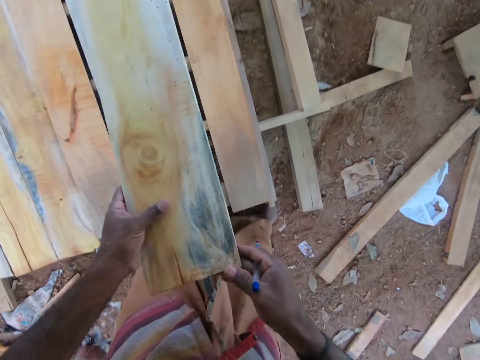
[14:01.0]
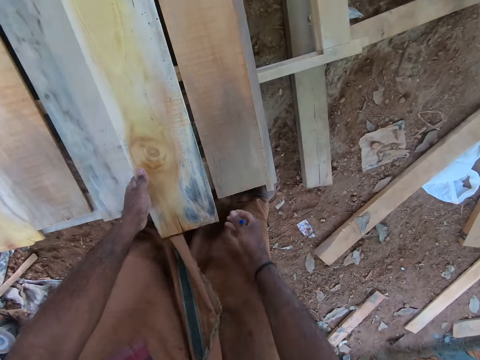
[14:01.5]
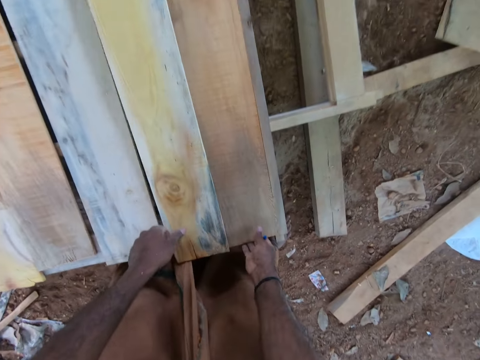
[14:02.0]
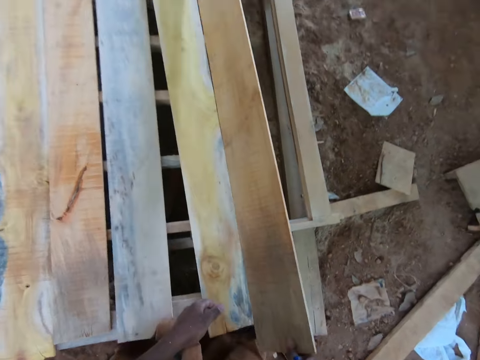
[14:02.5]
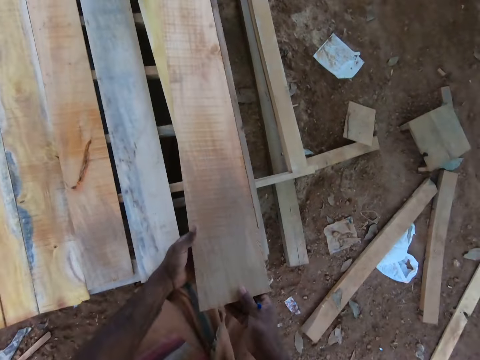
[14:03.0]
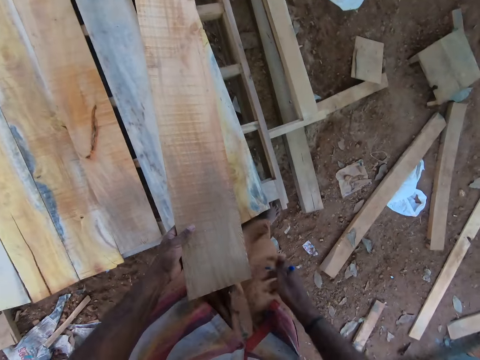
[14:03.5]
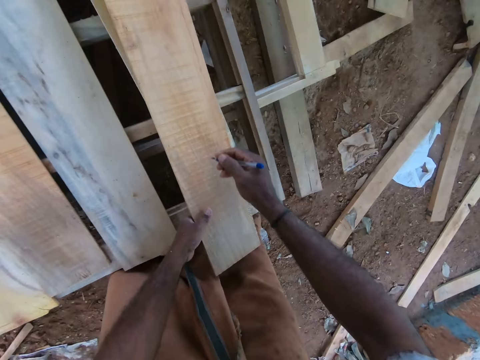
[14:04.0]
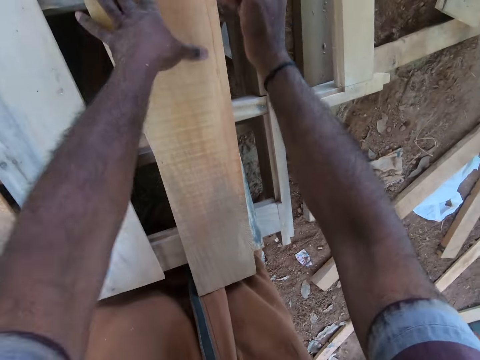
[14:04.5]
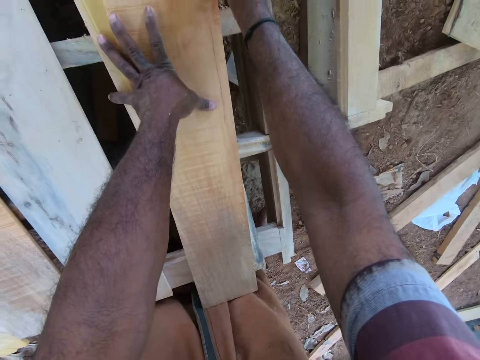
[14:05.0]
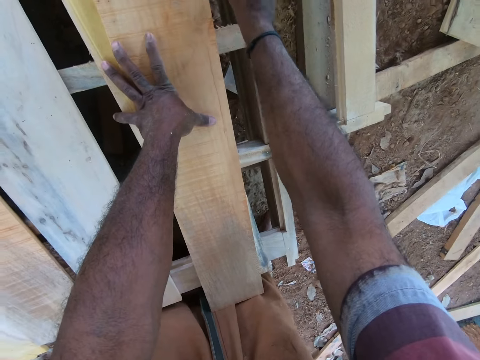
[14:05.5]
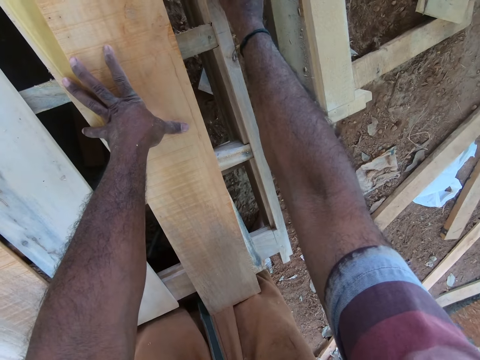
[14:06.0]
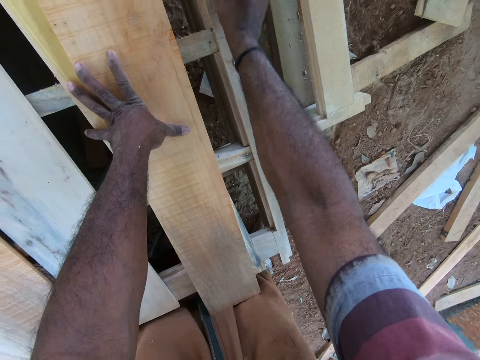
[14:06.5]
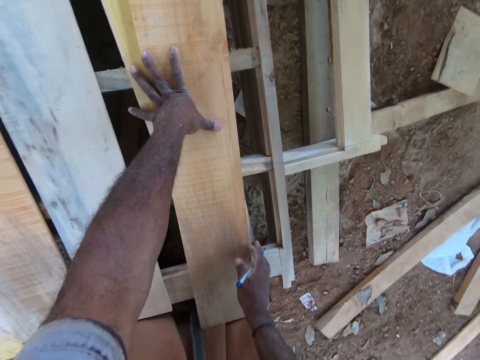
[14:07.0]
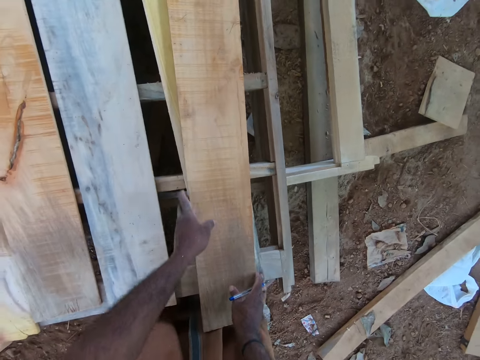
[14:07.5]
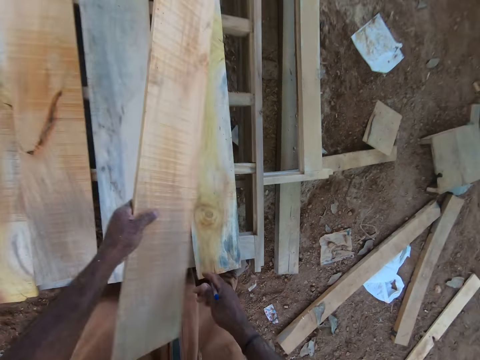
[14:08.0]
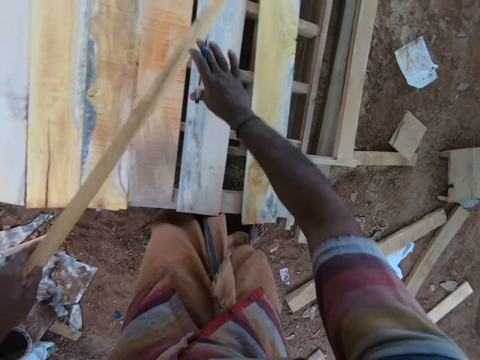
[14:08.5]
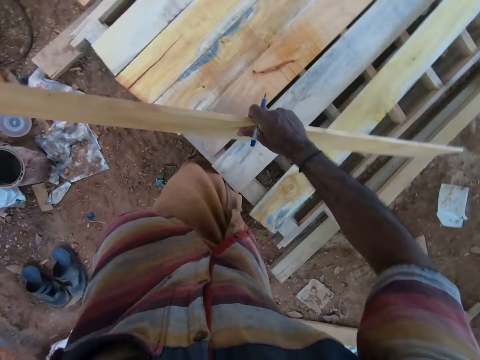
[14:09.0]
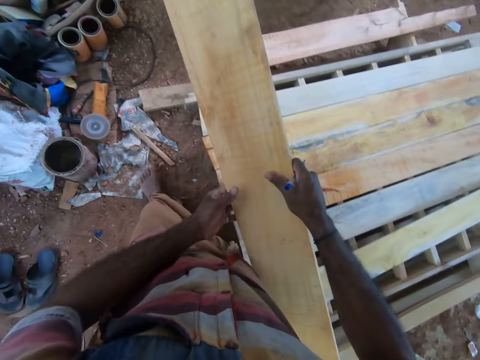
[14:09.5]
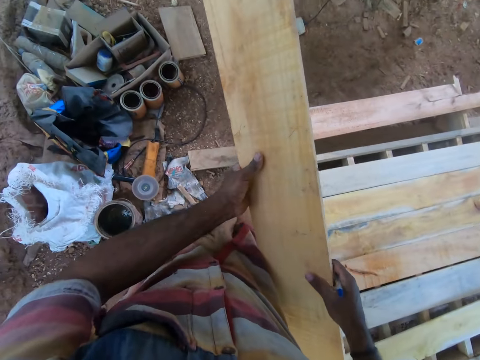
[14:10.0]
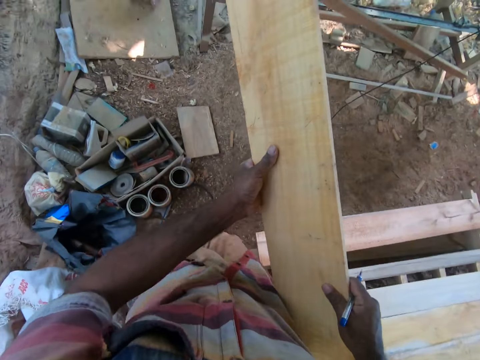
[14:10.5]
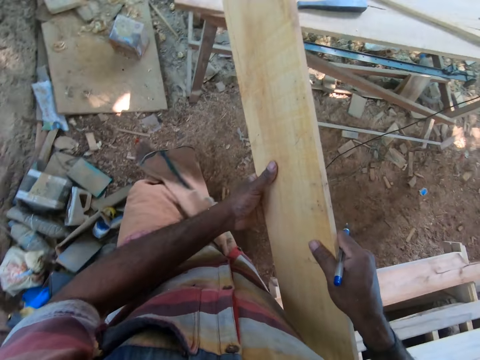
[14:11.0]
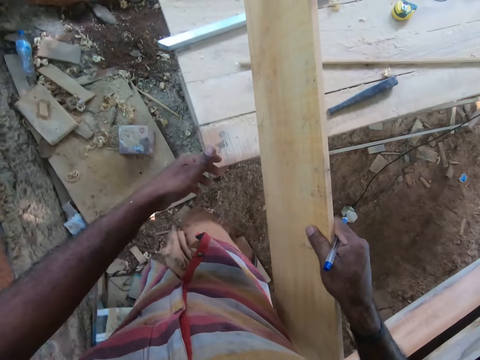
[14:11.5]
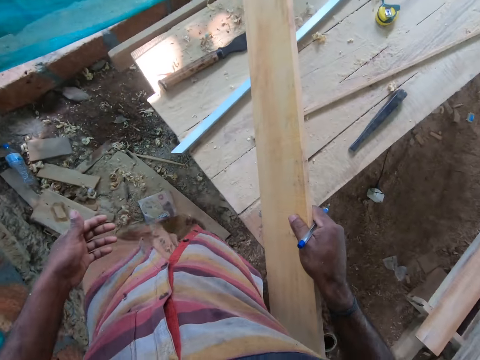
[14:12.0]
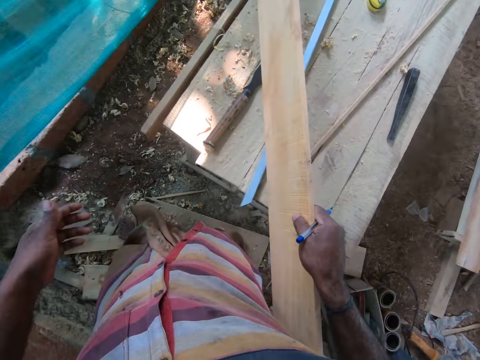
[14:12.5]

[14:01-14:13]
The camera wearer checks the timber. He drops the wood on the wooden structure with his left hand. He lifts the wood from the wooden structure with his right hand. He holds the wood with both hands. He drops the wood on the piece of wood with his left hand. He places his left hand on the wood. He writes on the wood with the pen in his right hand. He carries the wood from the plain of wood on the wooden structure with both hands. He passes the wood from his left hand to his right hand. He holds the wood with both hands and moves his right hand on the wood. He walks around with the wood.

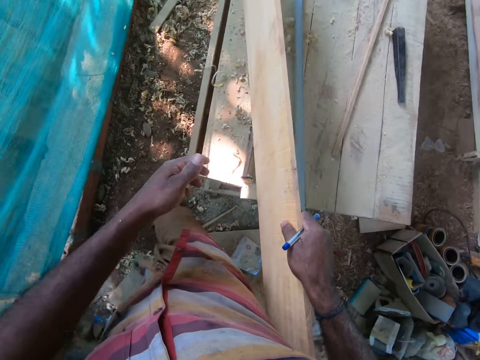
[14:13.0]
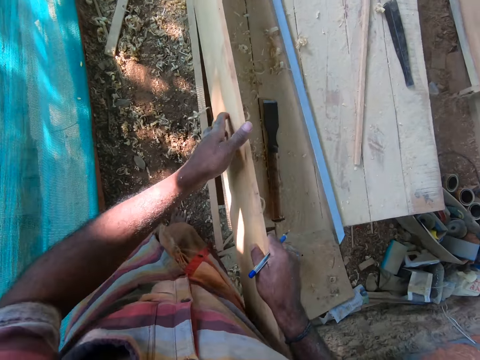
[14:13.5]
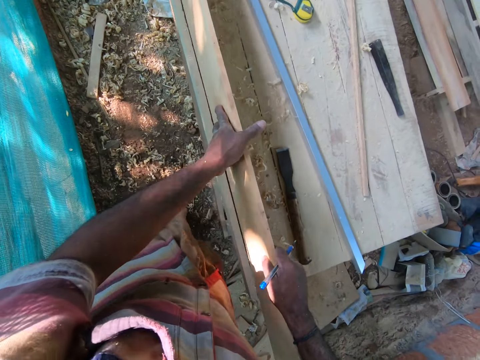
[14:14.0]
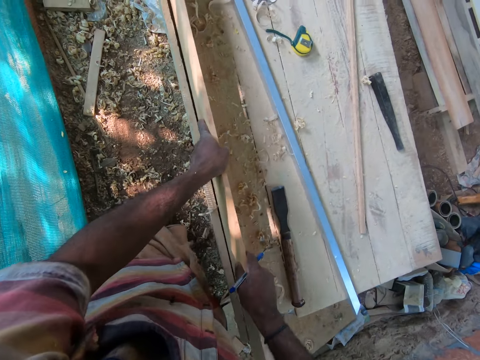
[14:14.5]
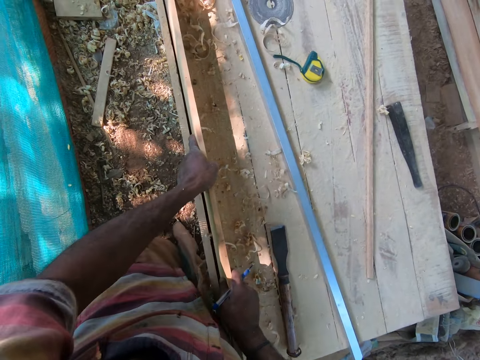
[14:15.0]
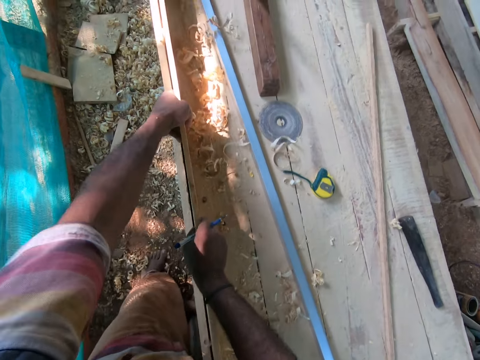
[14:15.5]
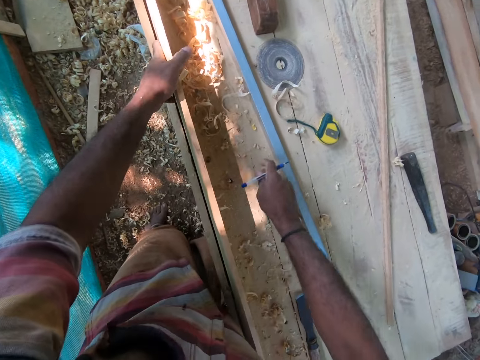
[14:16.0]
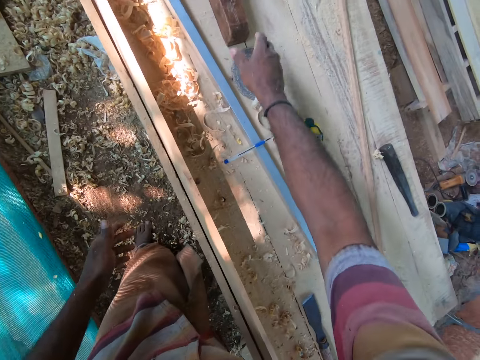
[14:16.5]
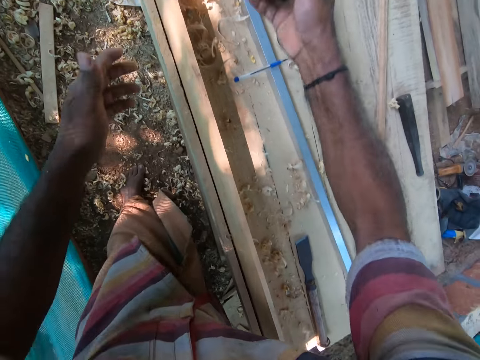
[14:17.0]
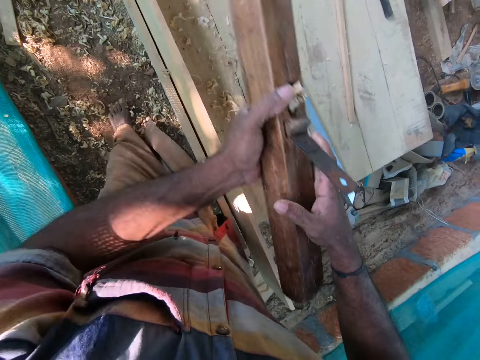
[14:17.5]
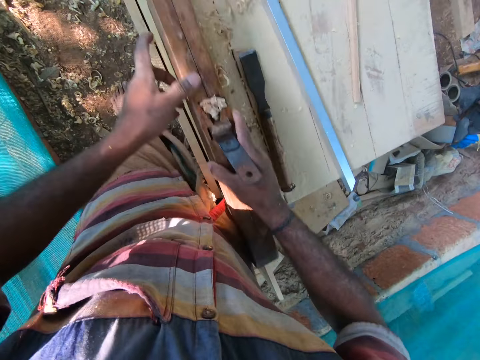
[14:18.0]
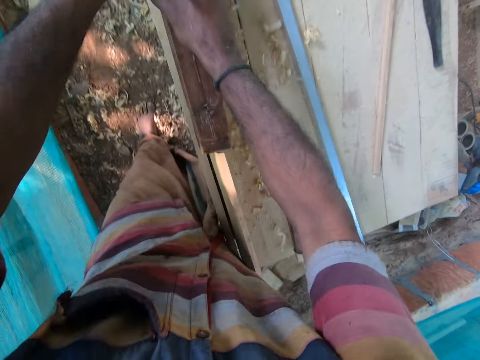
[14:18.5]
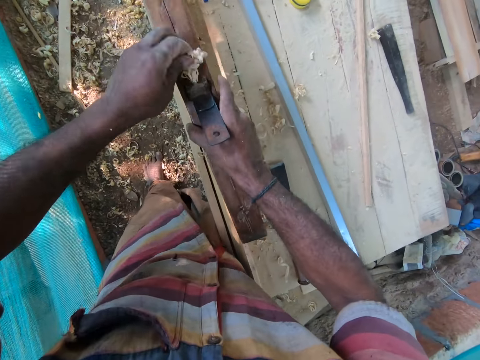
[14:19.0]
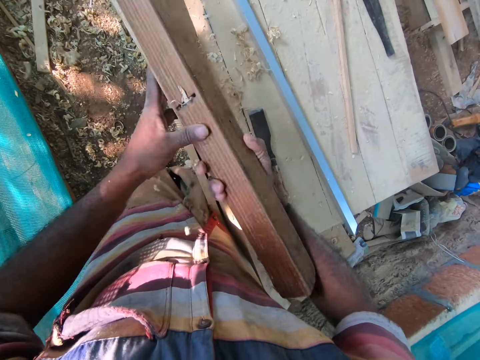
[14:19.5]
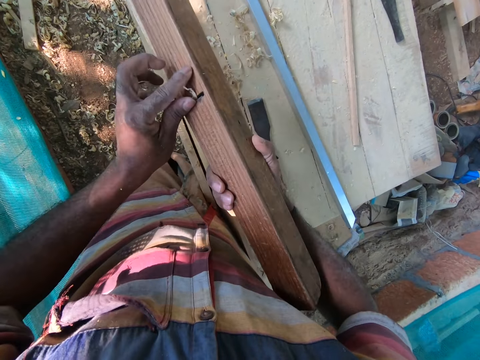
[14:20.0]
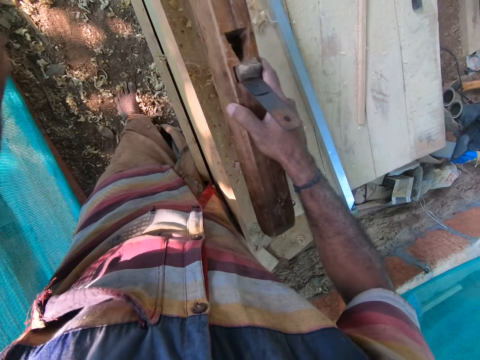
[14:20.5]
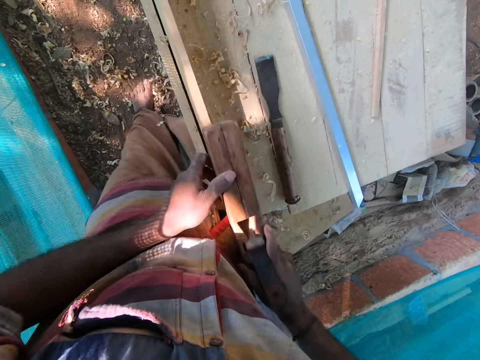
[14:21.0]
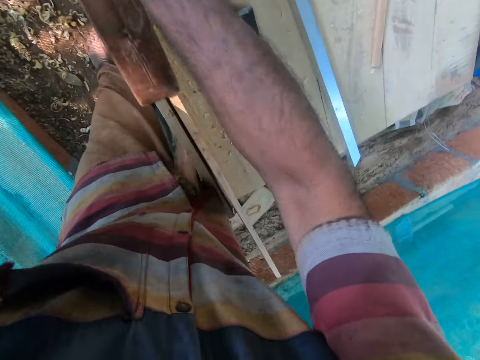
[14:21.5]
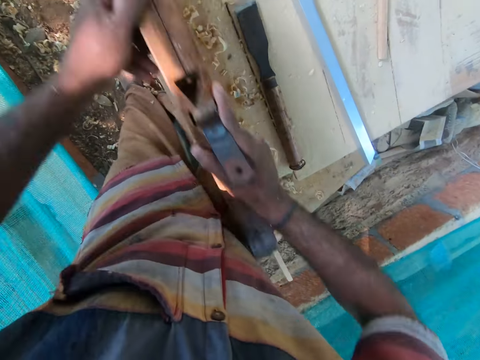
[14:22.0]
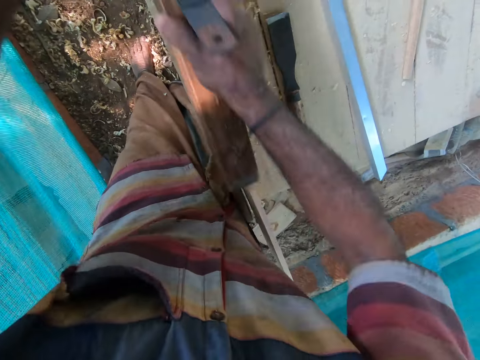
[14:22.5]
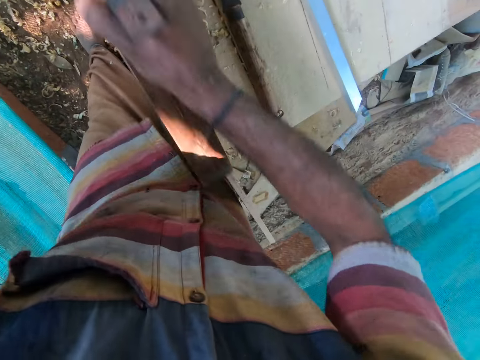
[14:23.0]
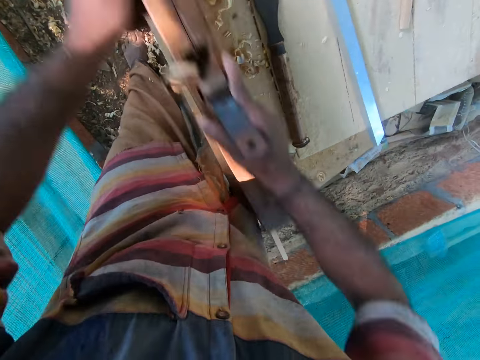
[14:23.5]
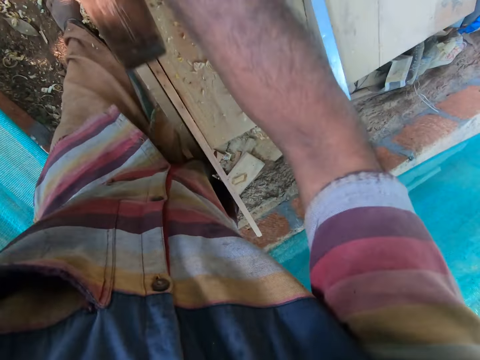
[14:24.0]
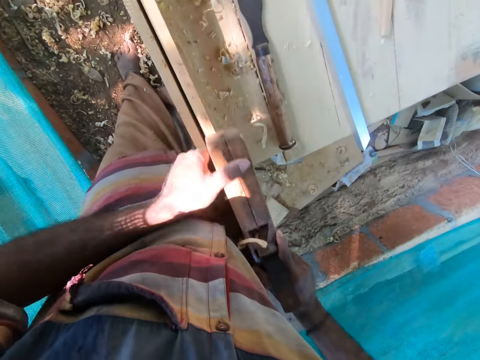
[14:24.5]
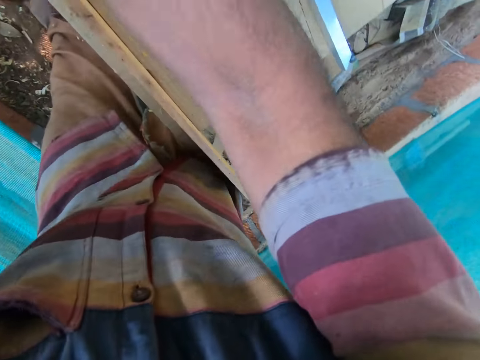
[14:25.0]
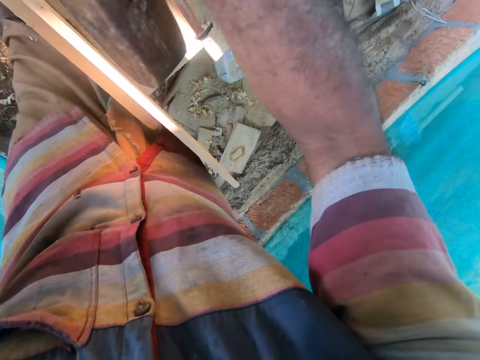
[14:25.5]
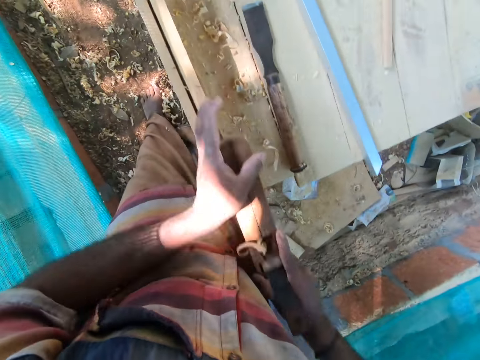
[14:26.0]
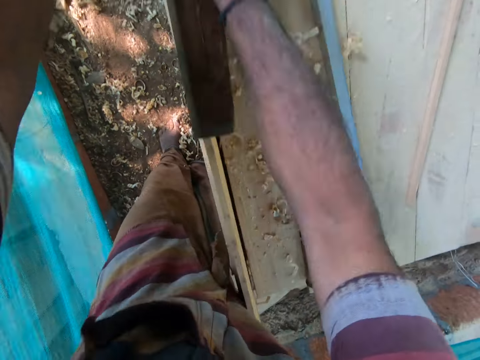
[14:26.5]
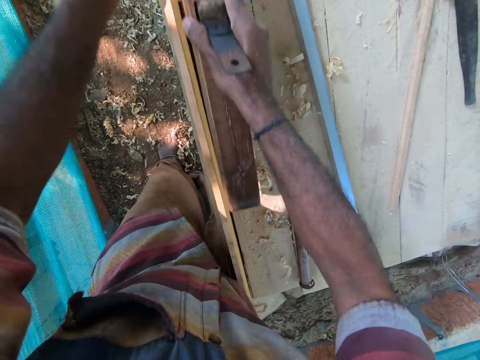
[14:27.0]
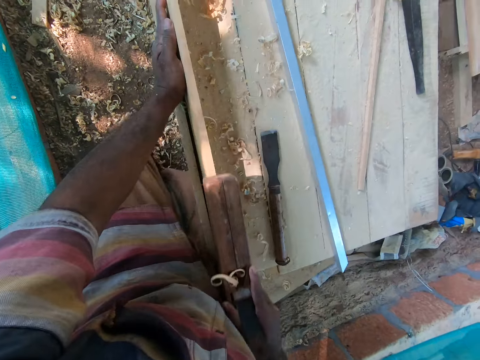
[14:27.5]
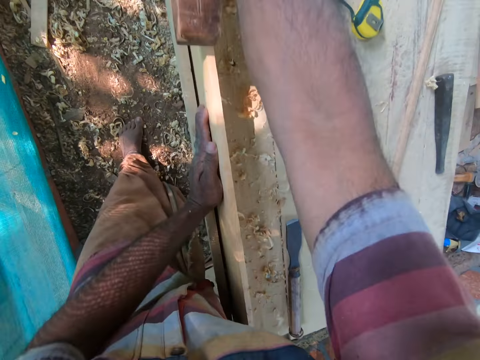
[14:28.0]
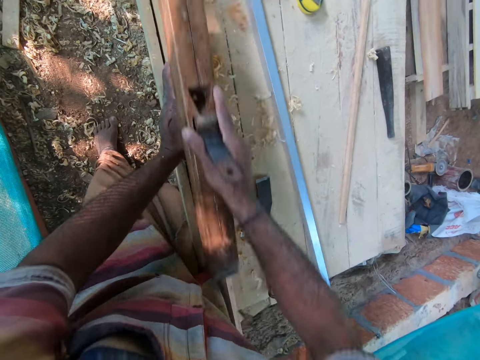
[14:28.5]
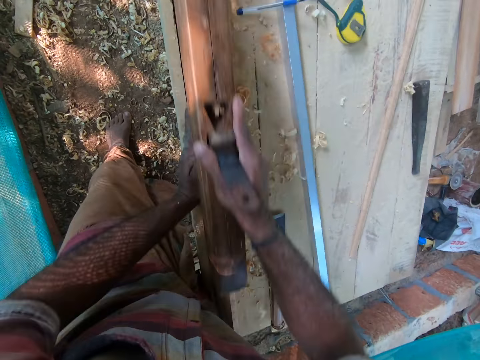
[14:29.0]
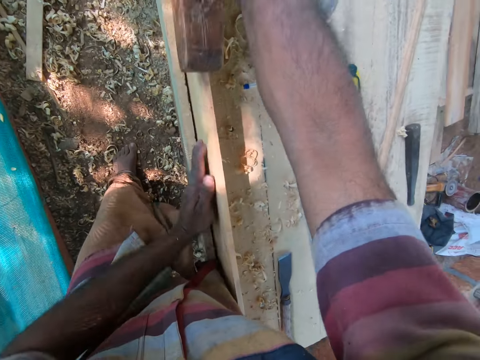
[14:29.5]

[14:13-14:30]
The camera wearer drops the wood on a wooden table with both hands. He moves the wood on the wooden table with both hands. He drops the pen on the wooden table with his right hand. He picks up a jack plane from the wooden table with his right hand. He holds the jack plane with both hands and moves his right hand on the jack plane. He holds the jack plane with both hands. He smoothens the wood on the wooden table with the jack plane in both hands. He removes some wood chips from the jack plane in his right hand with his left hand. He smoothens the wood on the wooden table with the jack plane in both hands. He places his left hand on the wood. He smoothens the wood on the wooden table with the jack plane in his right hand.
